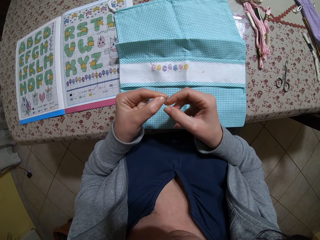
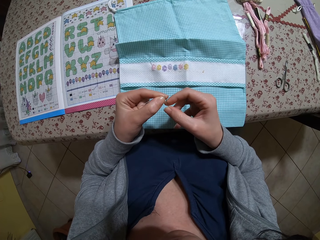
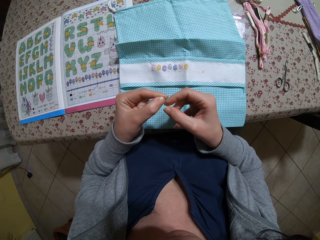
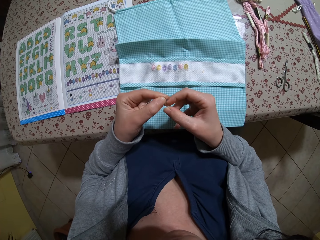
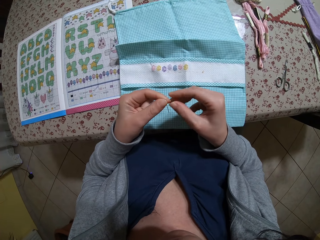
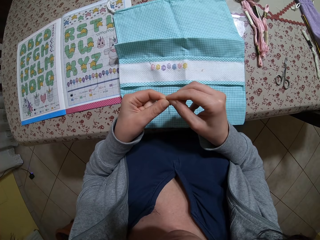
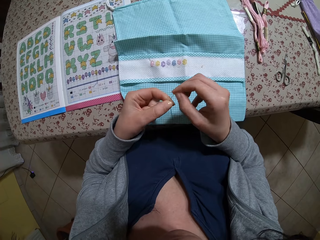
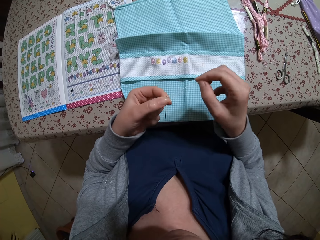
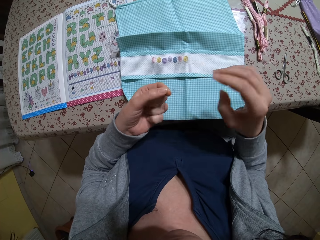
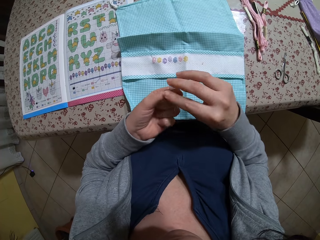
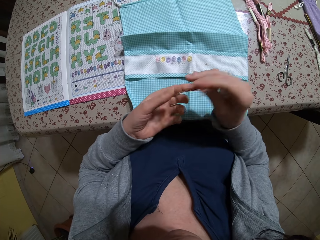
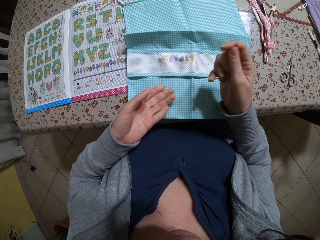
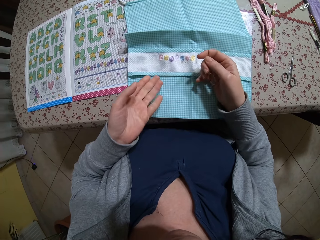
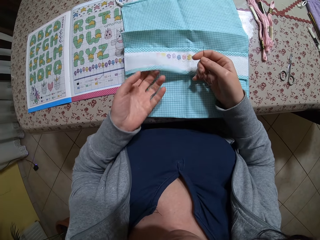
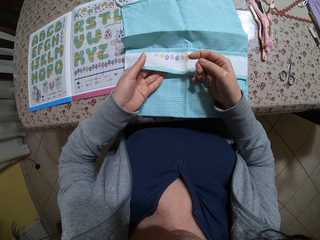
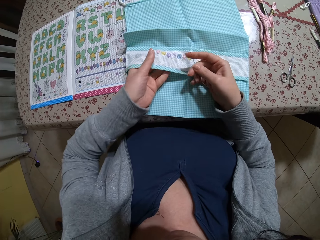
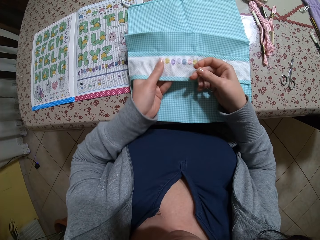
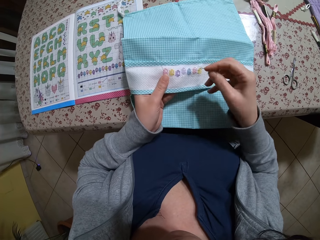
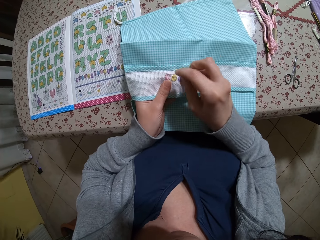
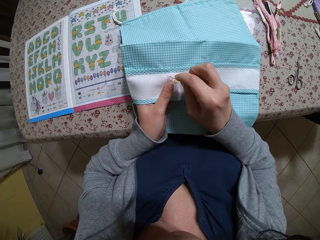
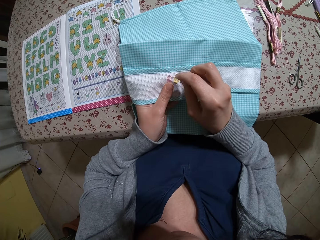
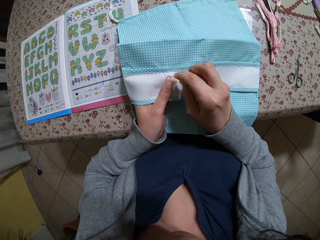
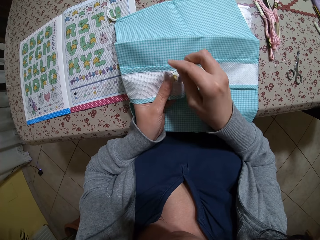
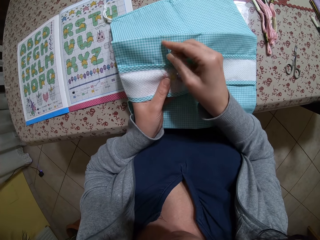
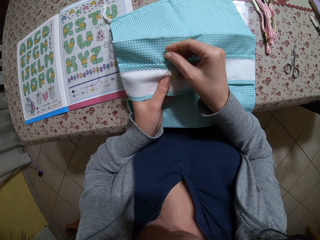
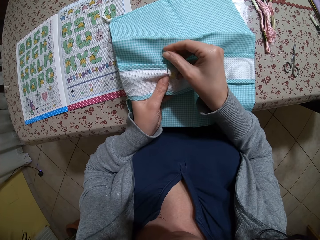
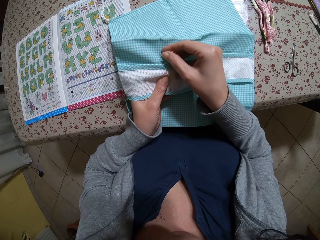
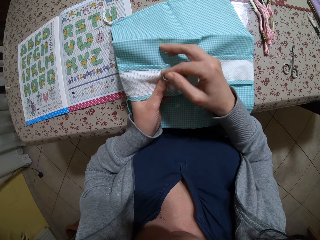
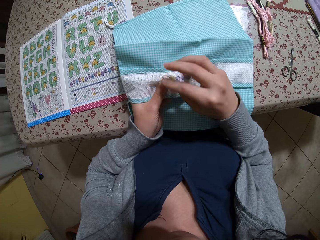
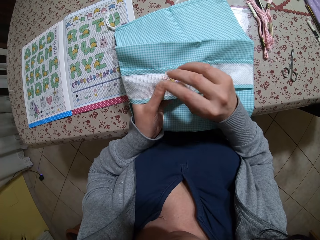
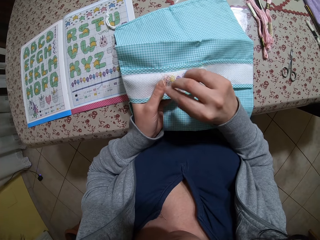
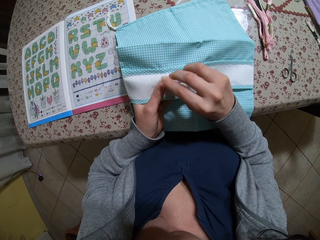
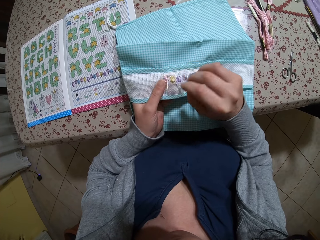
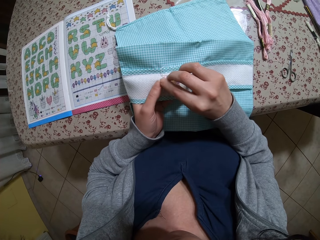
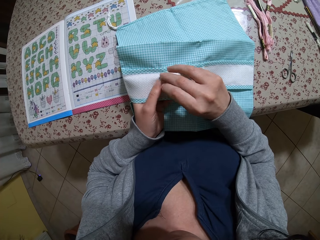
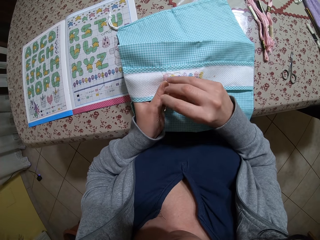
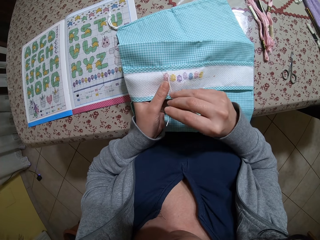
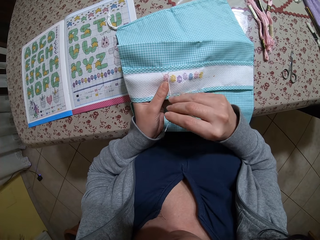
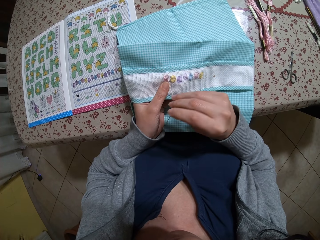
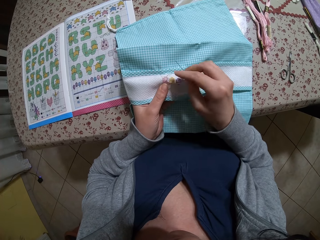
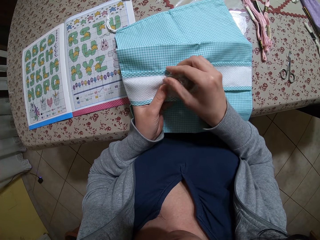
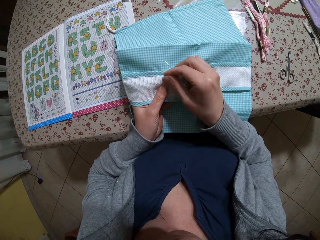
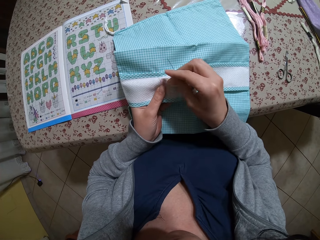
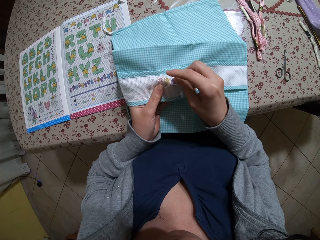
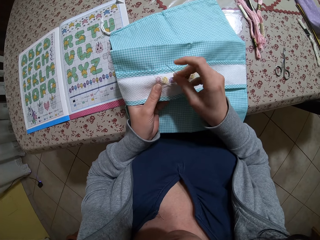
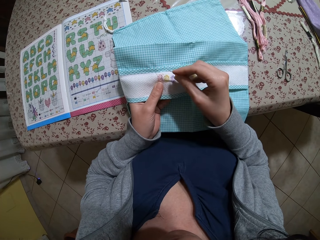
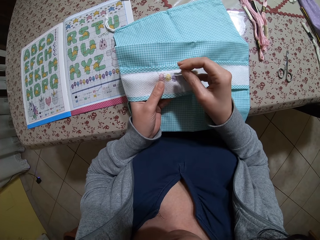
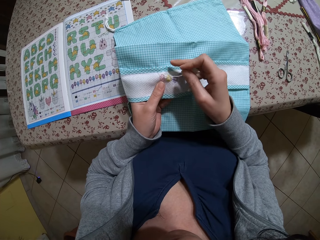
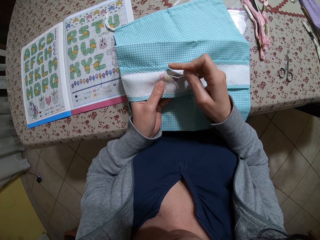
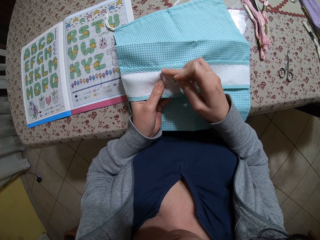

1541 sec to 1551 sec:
The camera wearer pulls the needle. She passes the threaded needle from her left hand to her right hand. She picks up the fabric on the table with her left hand. She sews a pattern on the fabric with the threaded needle in her right hand. She pulls the needle.

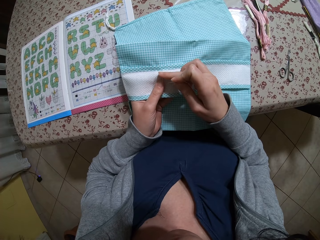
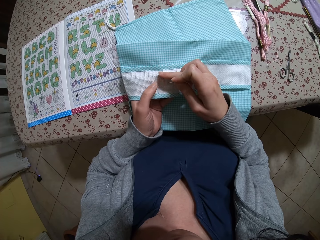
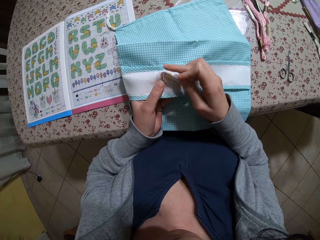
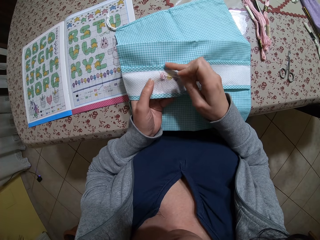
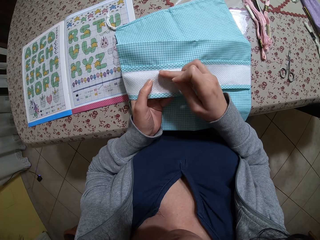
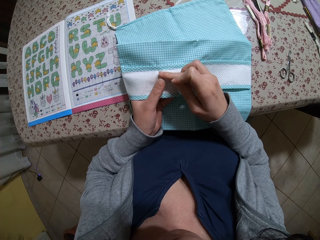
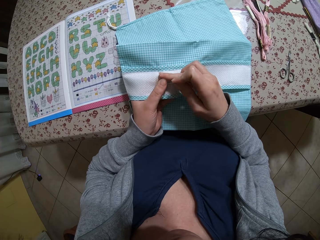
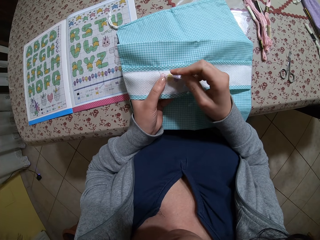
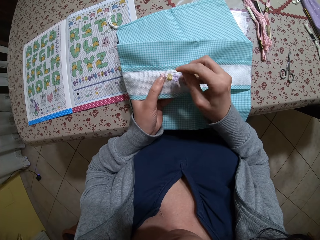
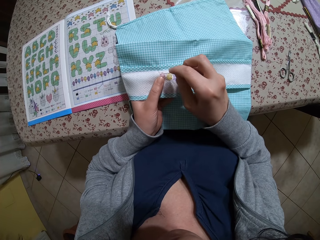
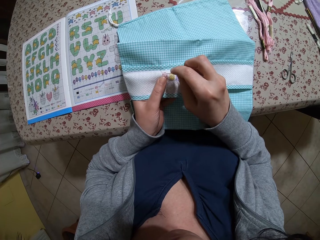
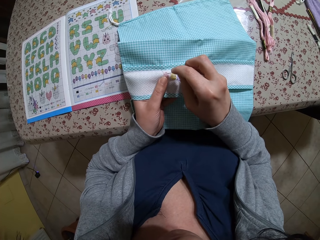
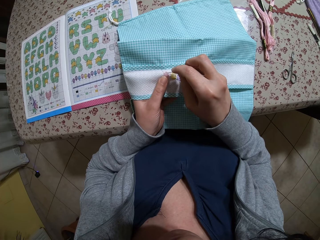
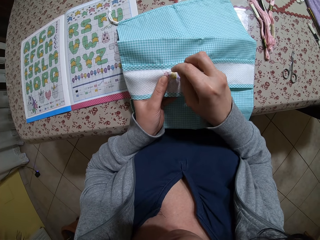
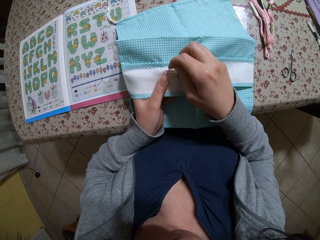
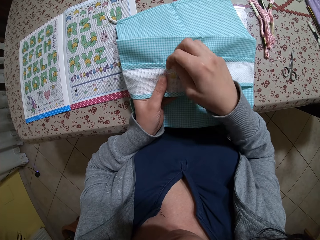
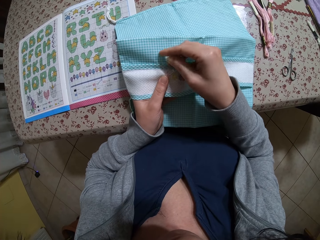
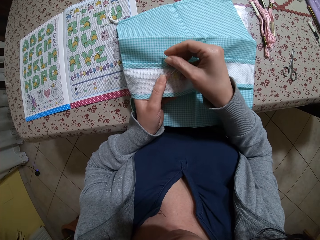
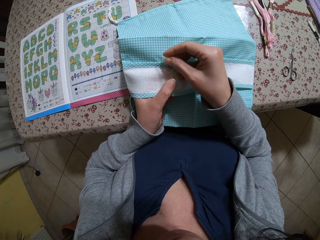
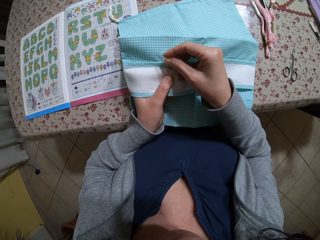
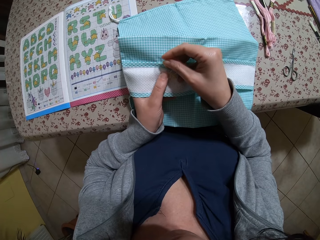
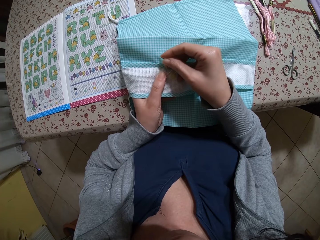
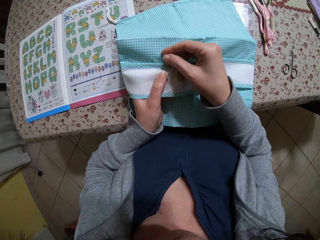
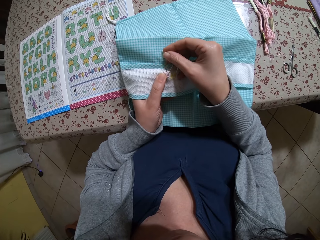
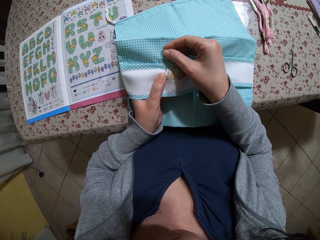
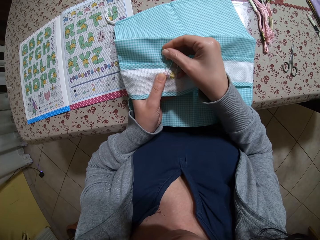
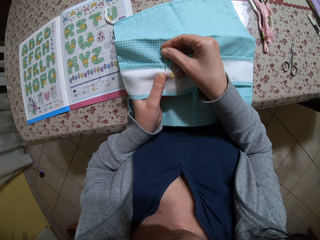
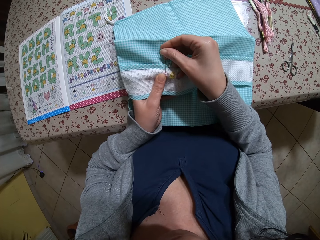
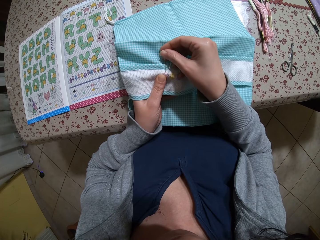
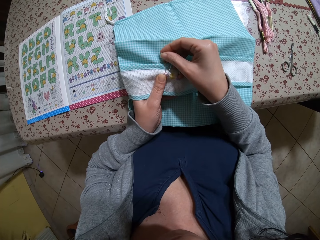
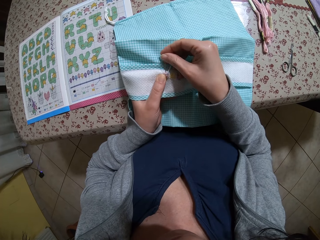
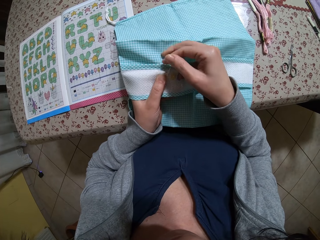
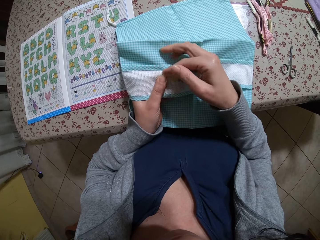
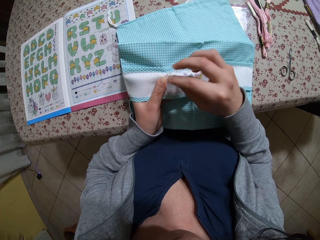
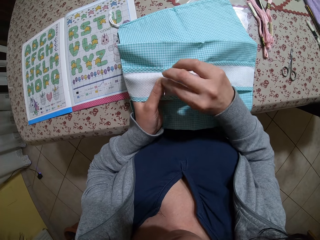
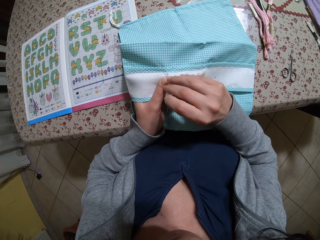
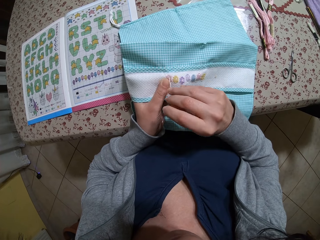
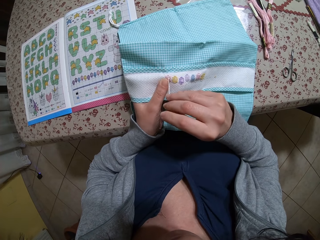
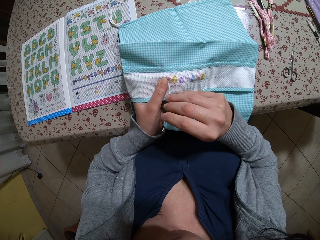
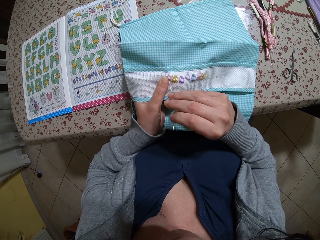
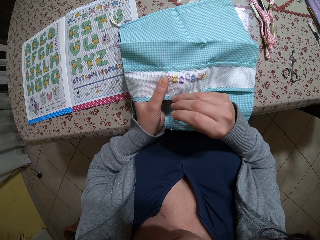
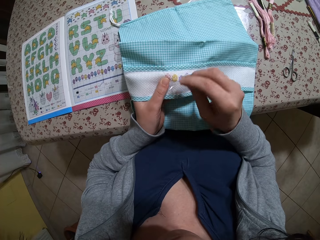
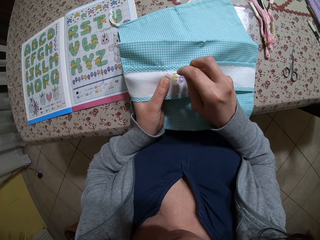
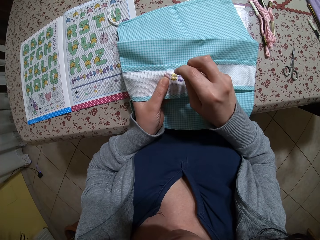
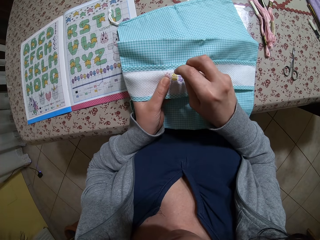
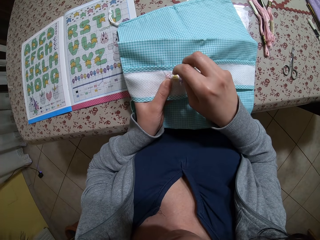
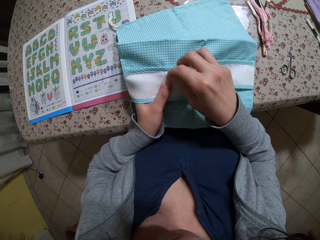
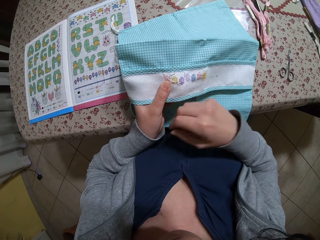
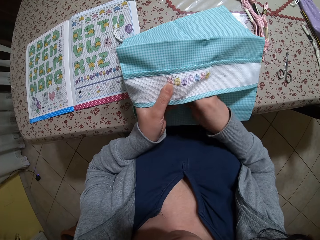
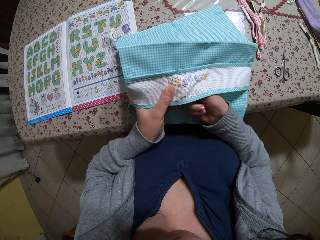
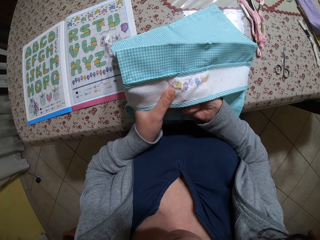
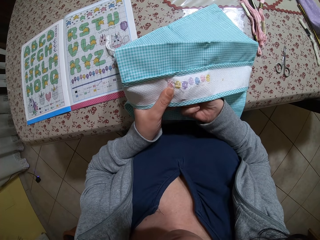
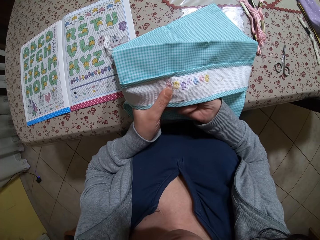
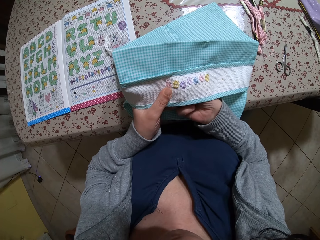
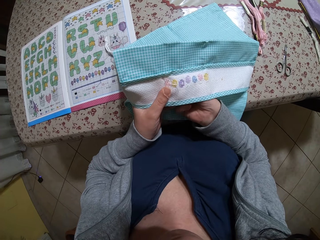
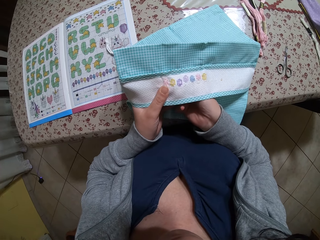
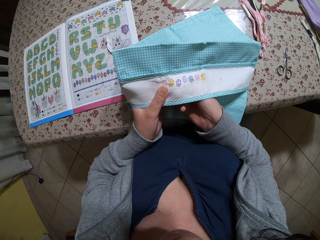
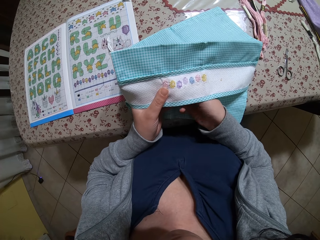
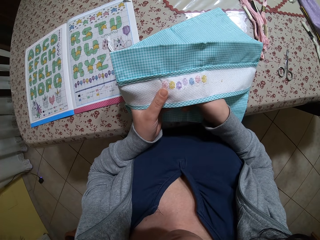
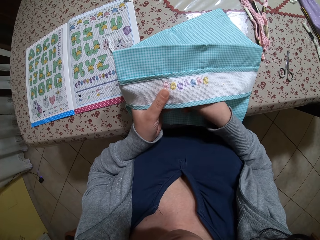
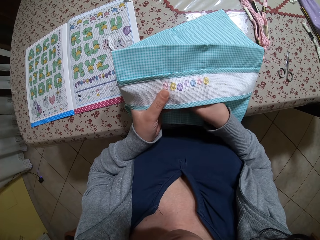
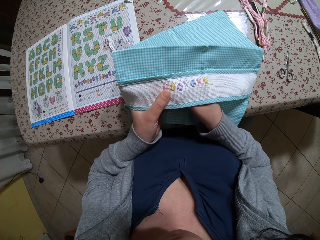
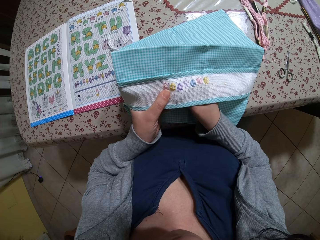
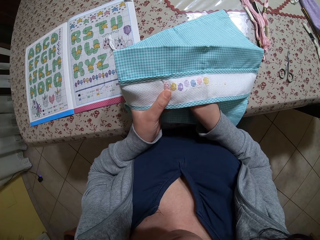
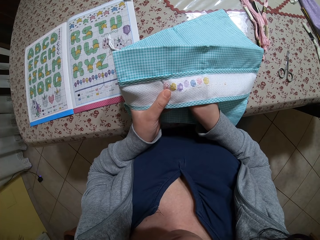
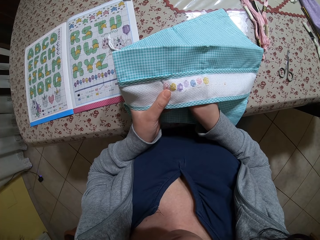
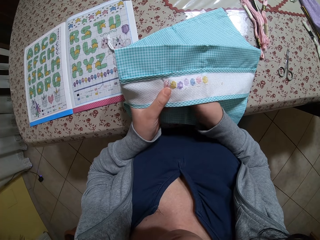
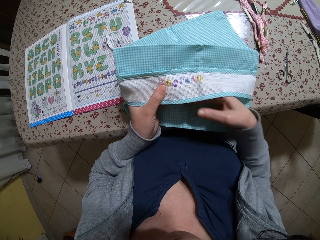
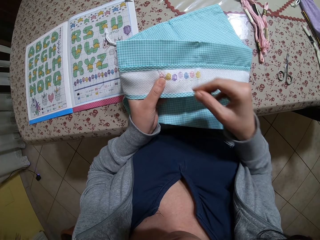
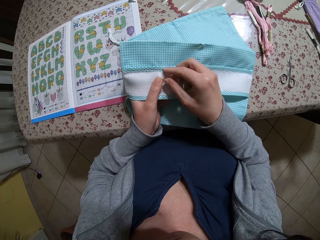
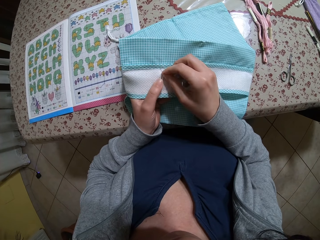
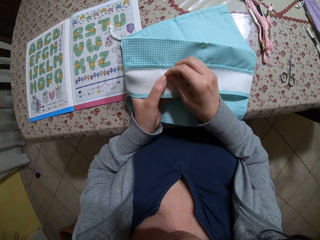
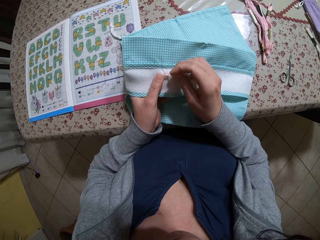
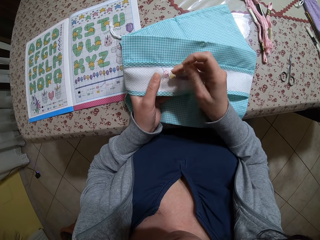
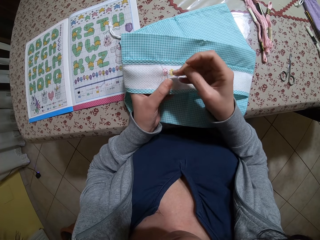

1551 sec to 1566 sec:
The camera wearer sews the cloth with a needle. They pull the needle. They sew the cloth with the needle. They pull the needle.
